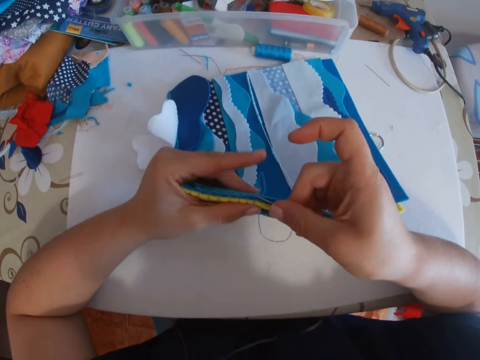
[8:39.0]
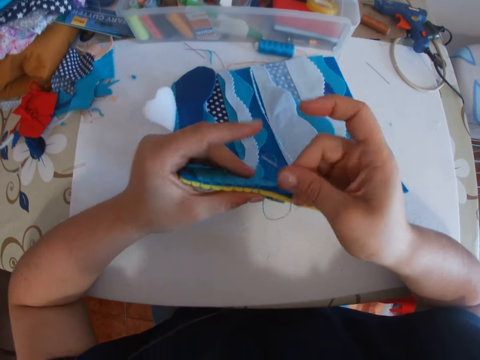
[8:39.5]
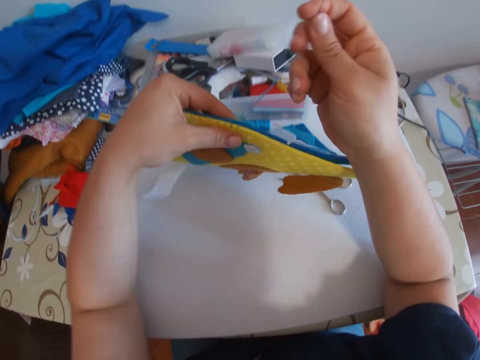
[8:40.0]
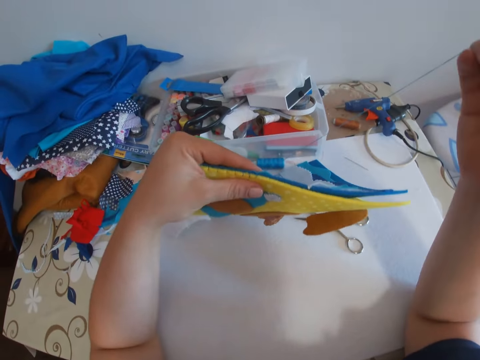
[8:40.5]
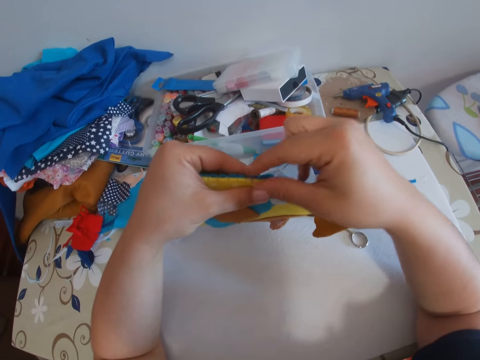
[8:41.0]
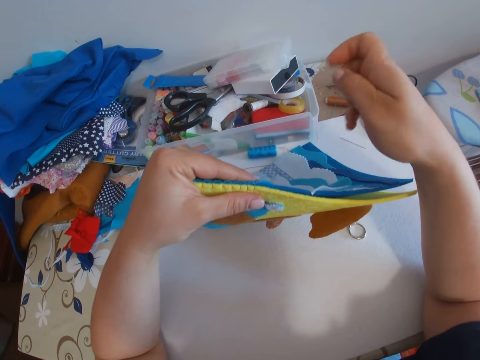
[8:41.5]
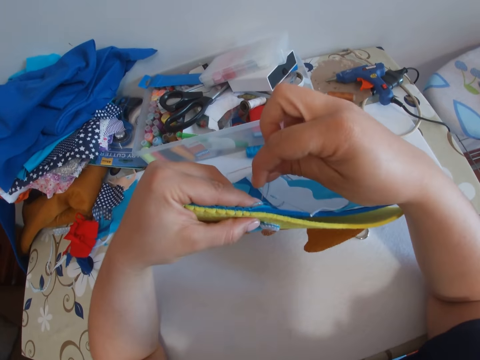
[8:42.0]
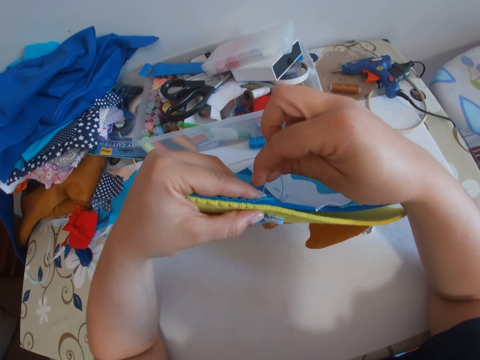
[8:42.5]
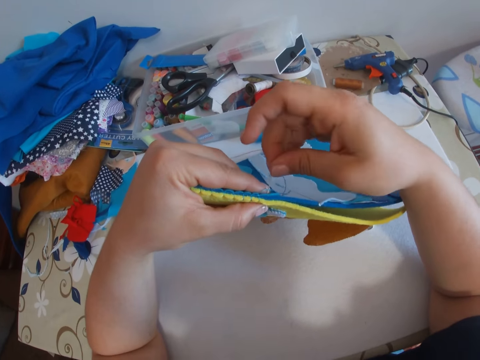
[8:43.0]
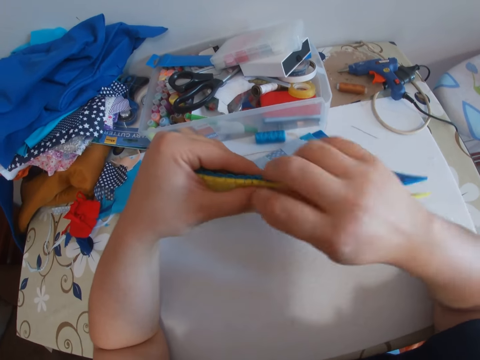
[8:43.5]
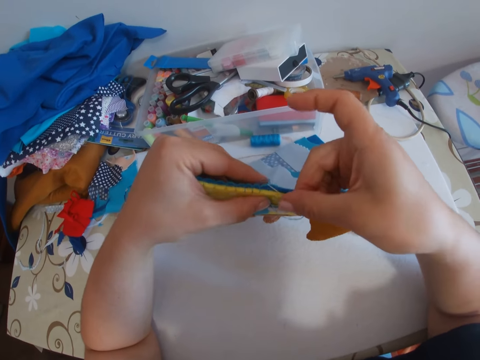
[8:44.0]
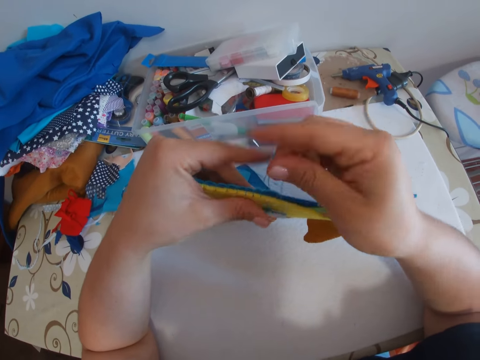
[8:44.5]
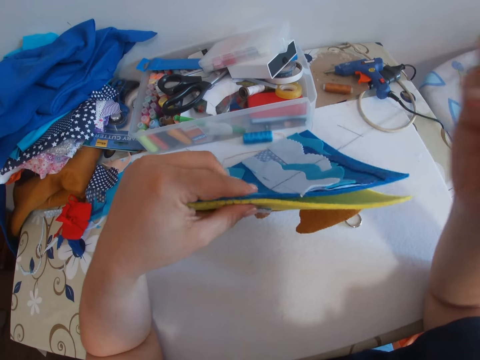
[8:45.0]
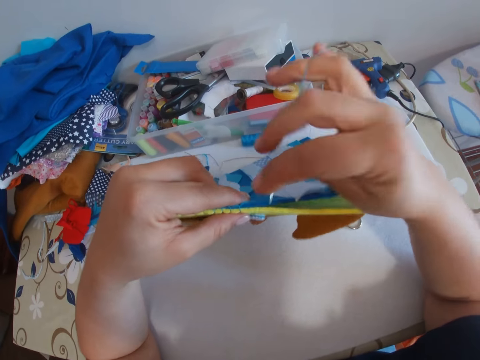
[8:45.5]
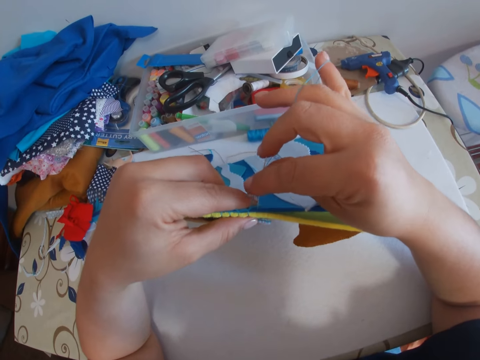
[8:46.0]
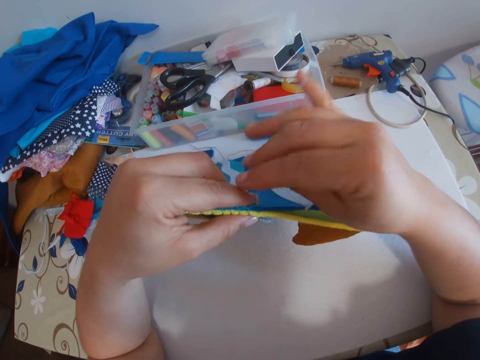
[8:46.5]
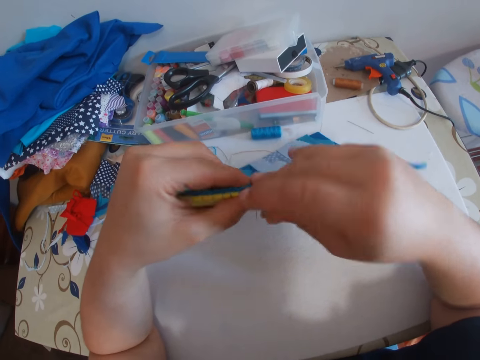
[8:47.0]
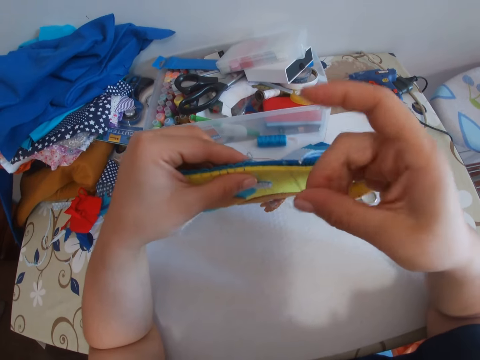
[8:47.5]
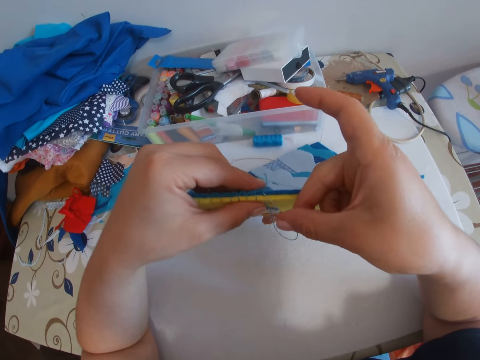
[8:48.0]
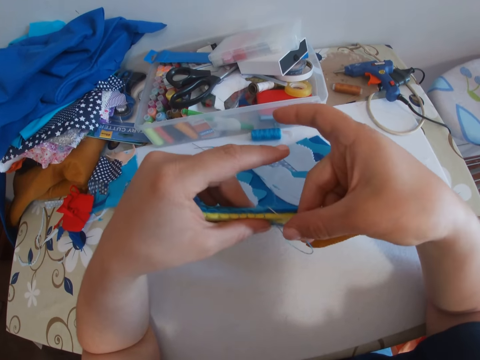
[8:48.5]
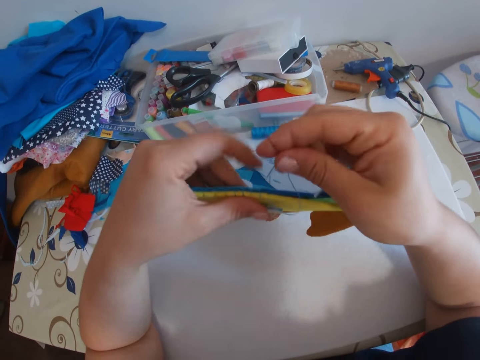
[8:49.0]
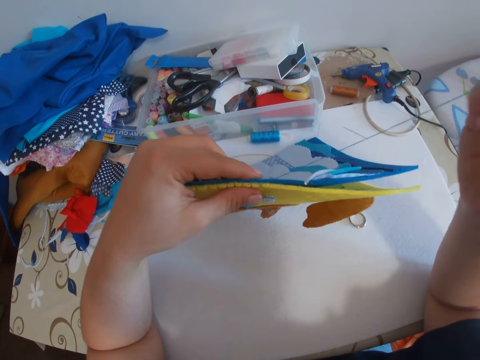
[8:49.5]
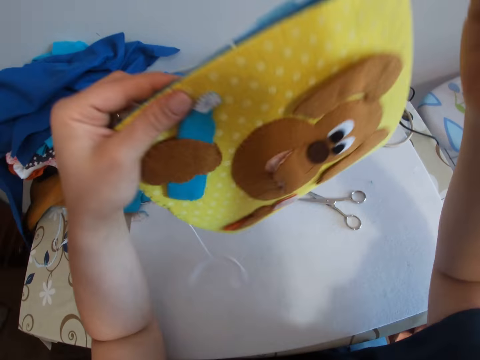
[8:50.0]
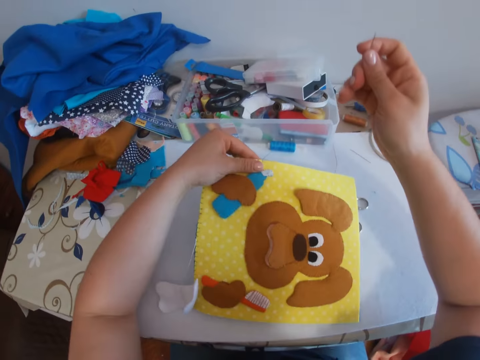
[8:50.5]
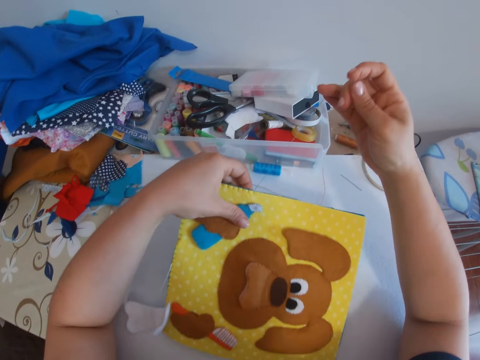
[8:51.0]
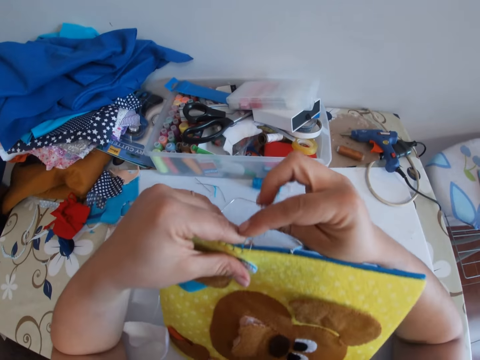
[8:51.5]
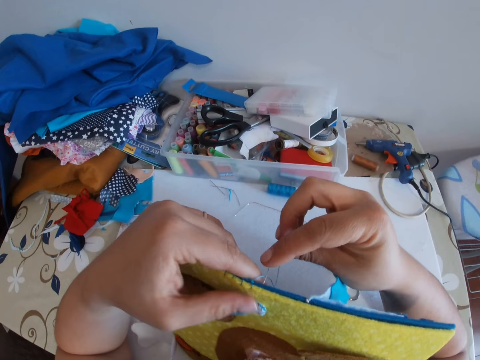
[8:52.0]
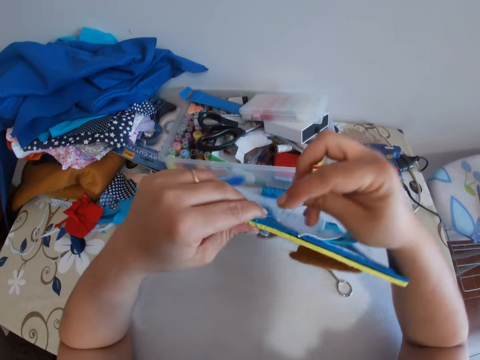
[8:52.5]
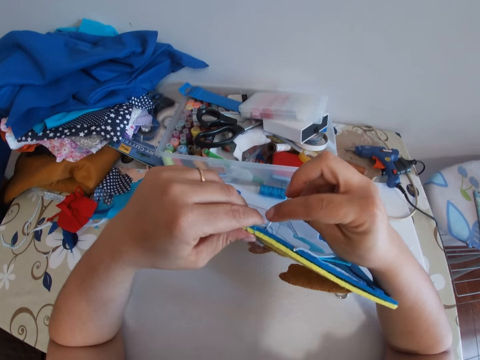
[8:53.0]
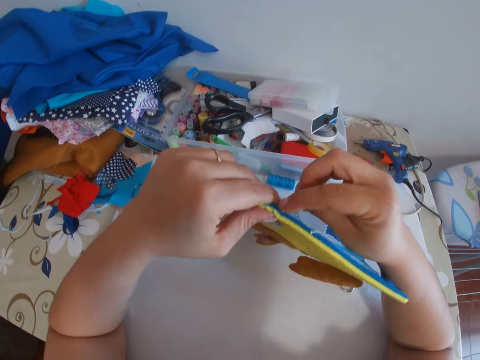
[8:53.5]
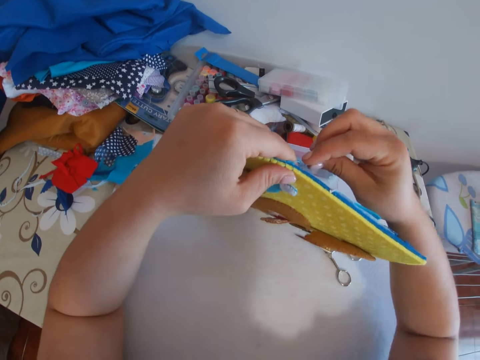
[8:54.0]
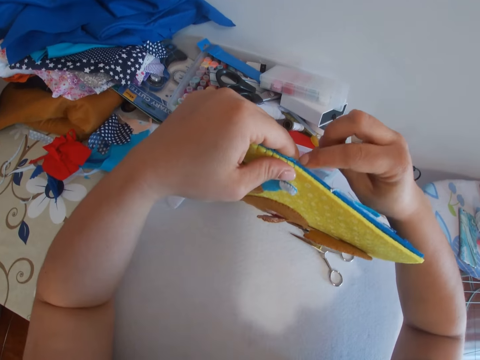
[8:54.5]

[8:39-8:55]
The camera wearer continues sewing the piece of cloth. They raise the material. They sew. They flip the piece of cloth on the table. They place the decoration on the table. They raise the material. They continue sewing the piece of cloth, and move the decoration to the back.

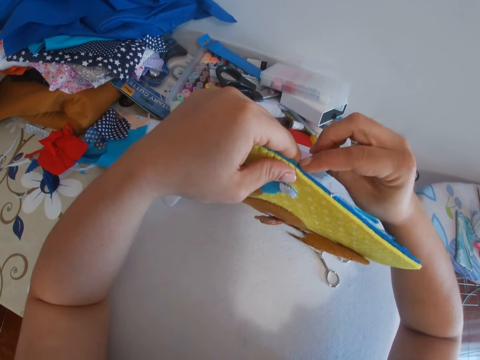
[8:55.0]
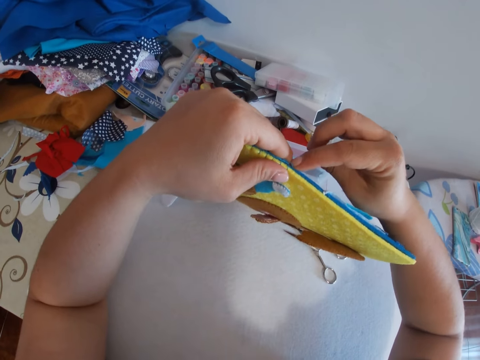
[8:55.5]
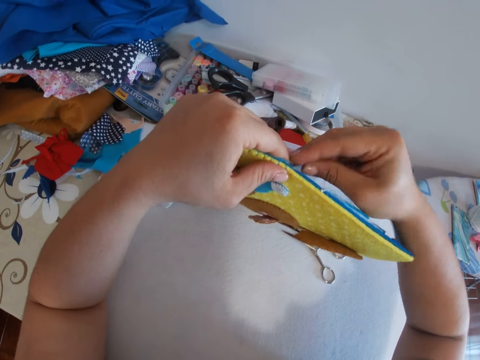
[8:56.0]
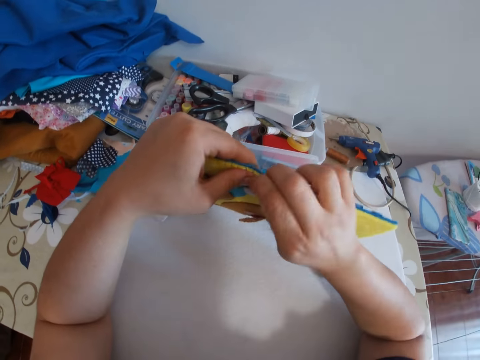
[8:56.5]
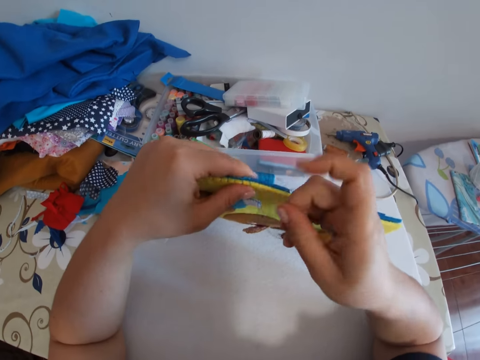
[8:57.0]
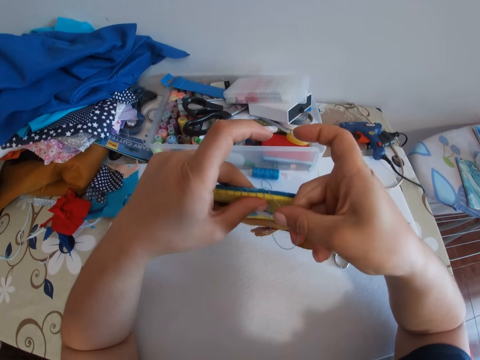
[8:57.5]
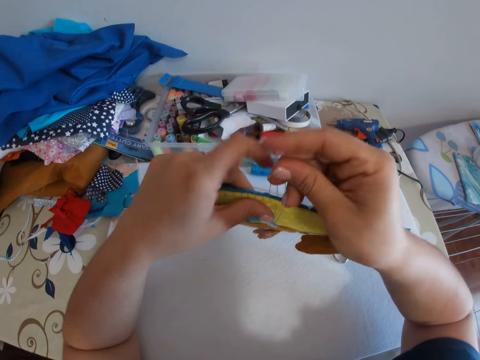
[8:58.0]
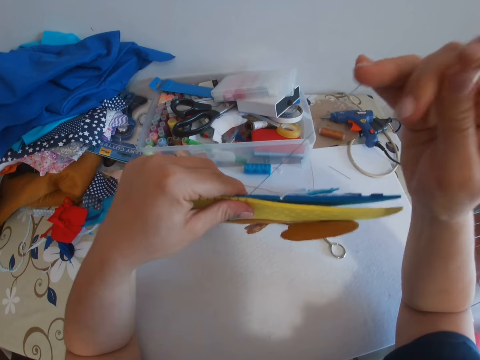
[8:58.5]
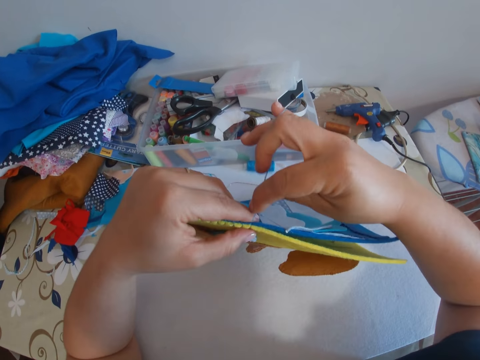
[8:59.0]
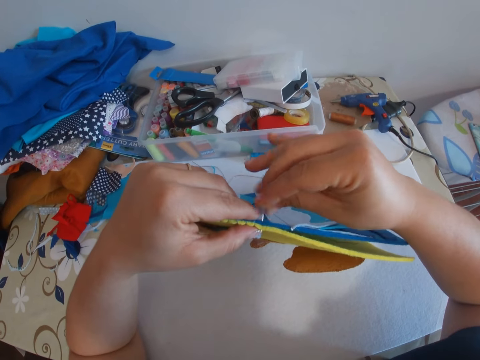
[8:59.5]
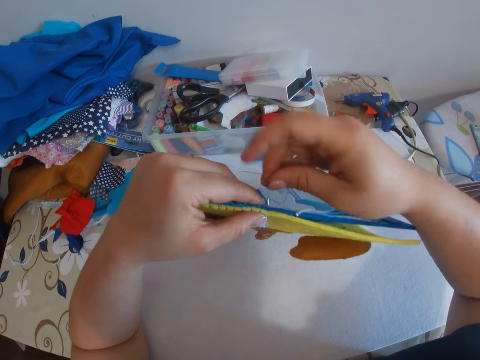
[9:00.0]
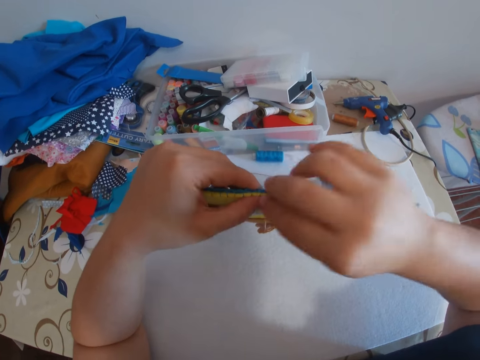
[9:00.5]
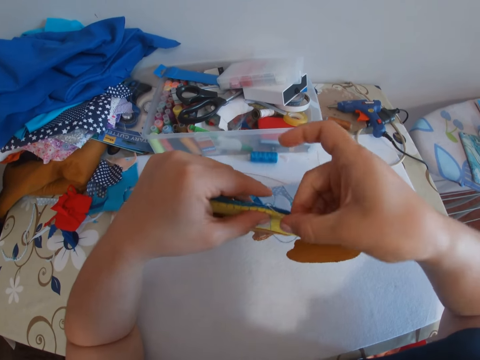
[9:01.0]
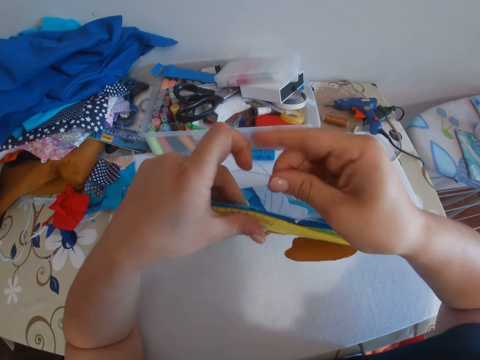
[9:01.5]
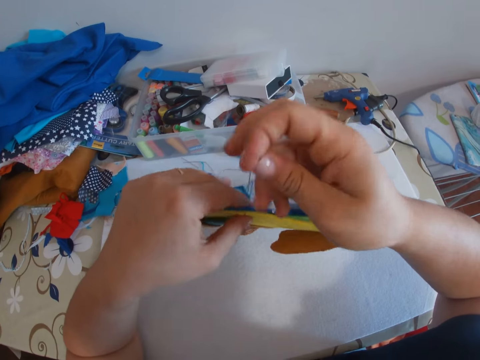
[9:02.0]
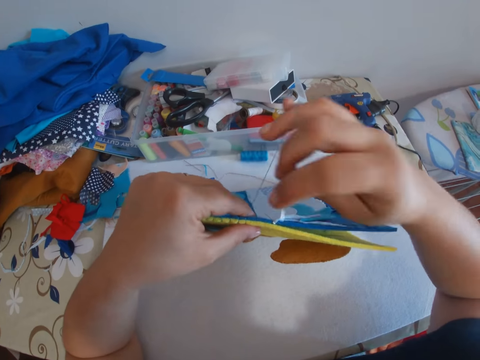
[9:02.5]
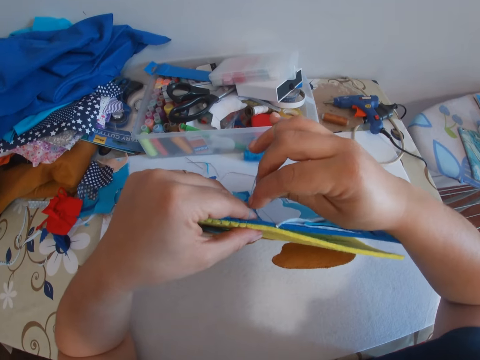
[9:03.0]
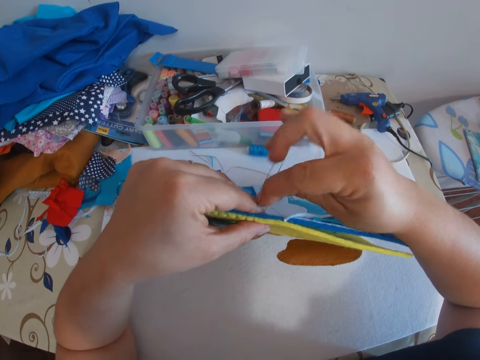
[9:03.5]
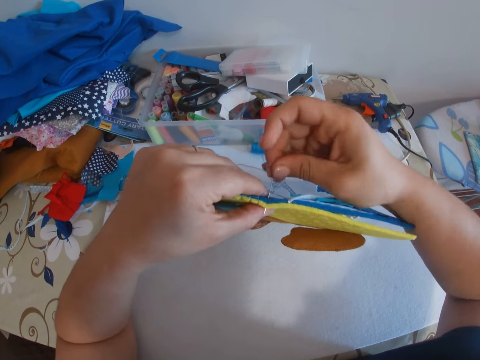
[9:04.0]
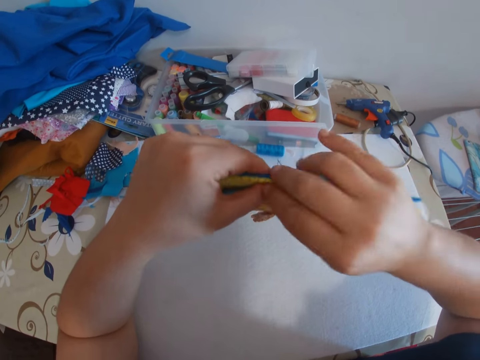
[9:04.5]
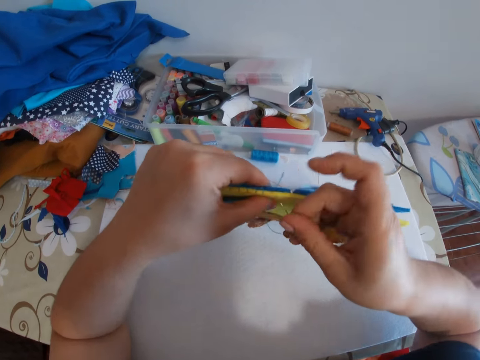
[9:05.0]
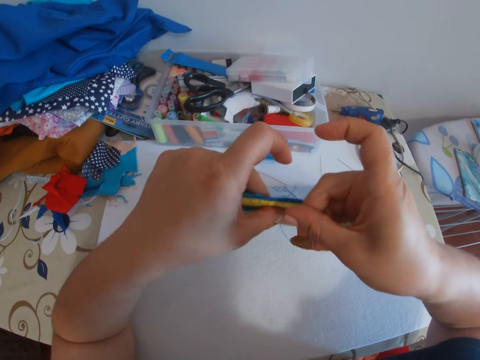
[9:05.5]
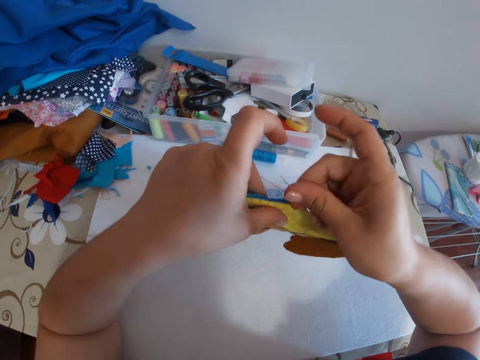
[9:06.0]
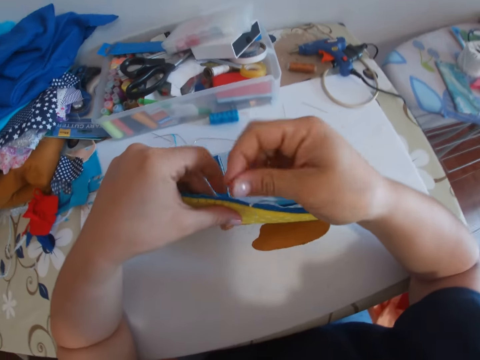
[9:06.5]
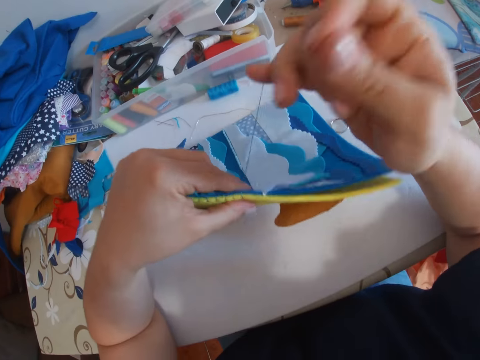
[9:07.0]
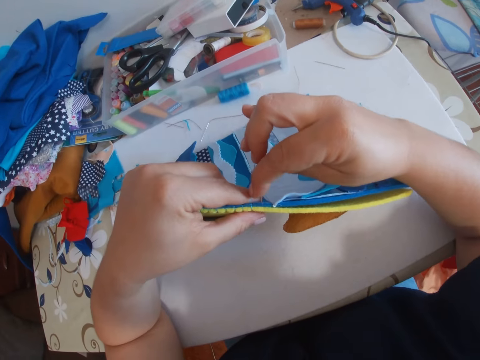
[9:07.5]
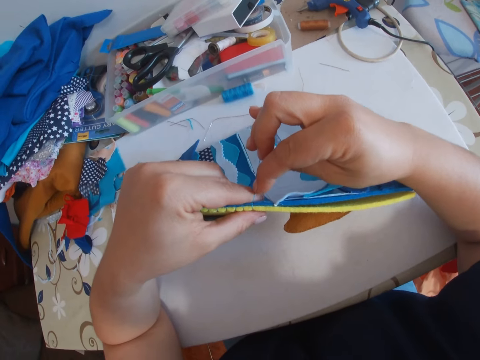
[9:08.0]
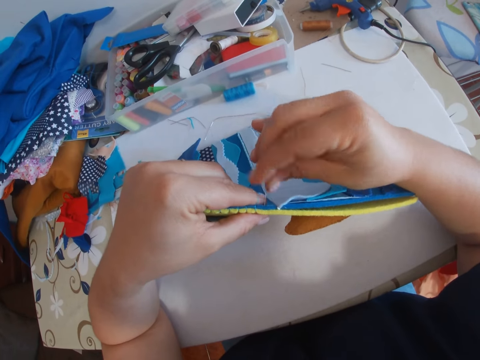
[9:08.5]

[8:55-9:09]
The camera wearer sews.
